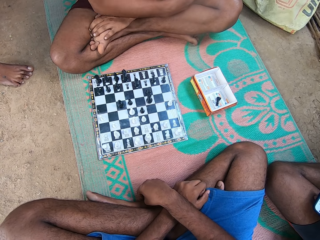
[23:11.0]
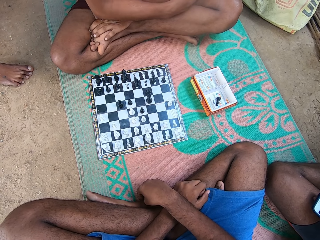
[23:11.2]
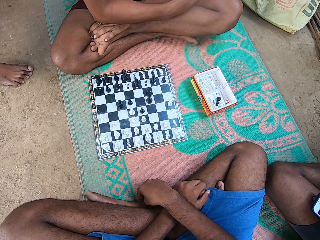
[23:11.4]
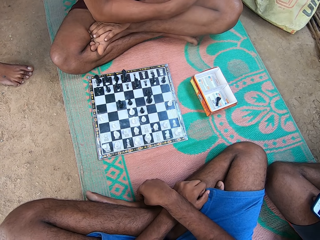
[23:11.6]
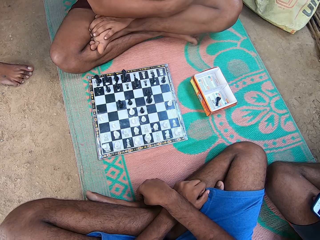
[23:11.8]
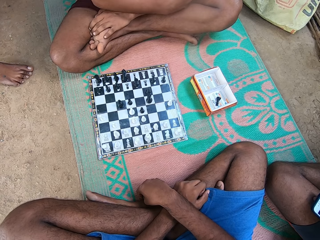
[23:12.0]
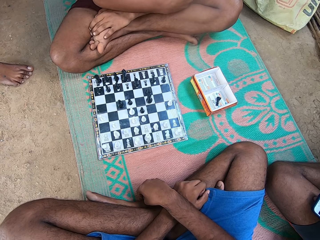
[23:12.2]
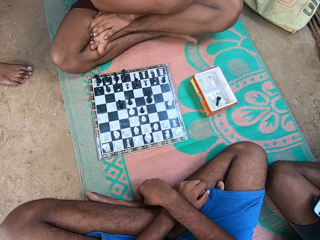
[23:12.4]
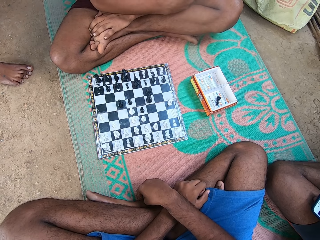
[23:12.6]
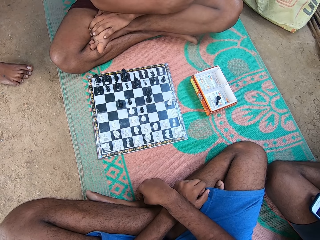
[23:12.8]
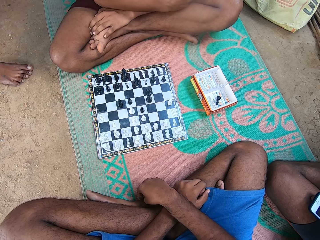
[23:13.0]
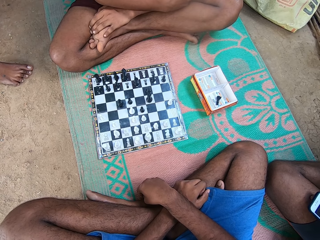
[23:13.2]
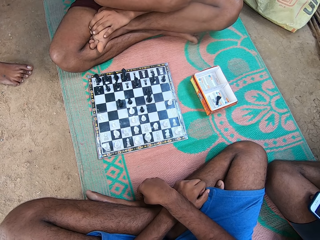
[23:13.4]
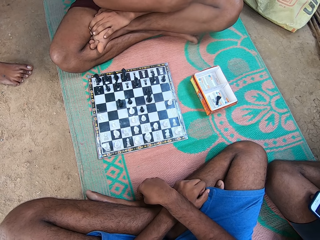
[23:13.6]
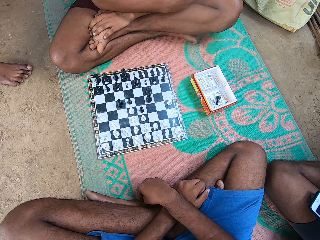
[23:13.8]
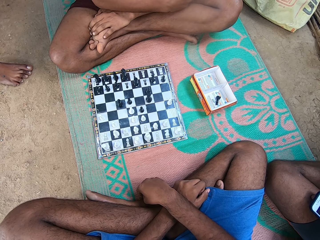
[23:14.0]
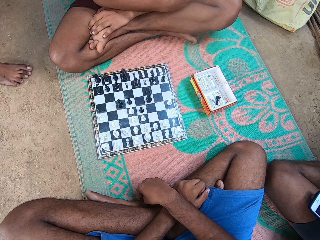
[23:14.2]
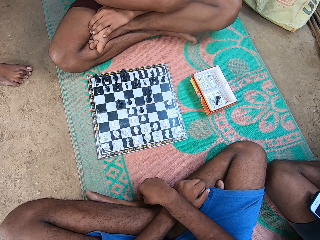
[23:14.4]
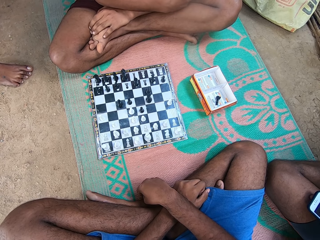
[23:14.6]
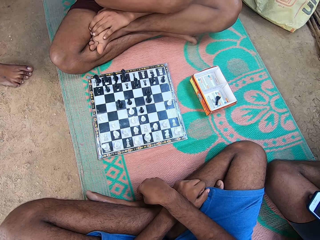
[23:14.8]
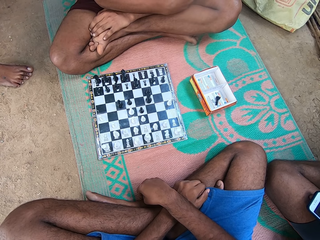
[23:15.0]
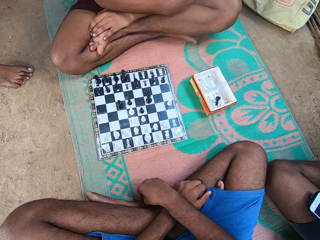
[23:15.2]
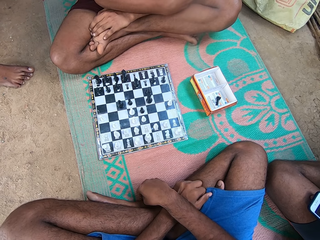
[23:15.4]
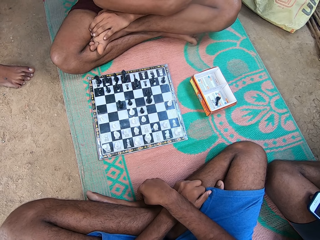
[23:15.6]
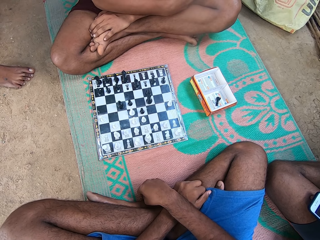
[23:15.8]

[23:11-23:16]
The camera wearer stares on the checkerboard.

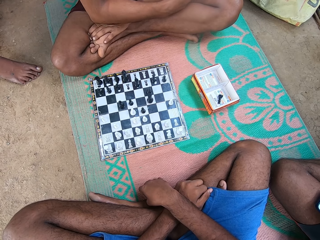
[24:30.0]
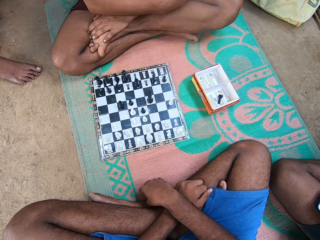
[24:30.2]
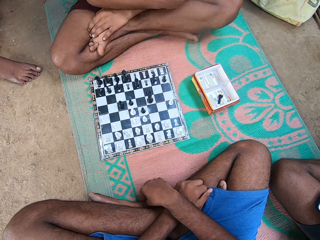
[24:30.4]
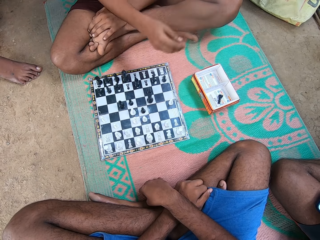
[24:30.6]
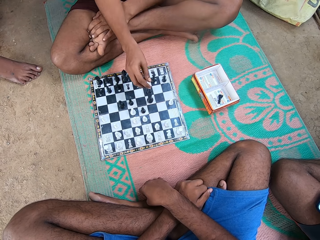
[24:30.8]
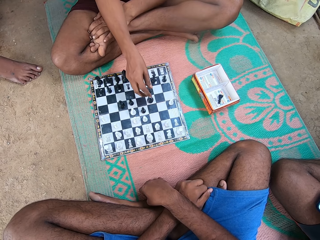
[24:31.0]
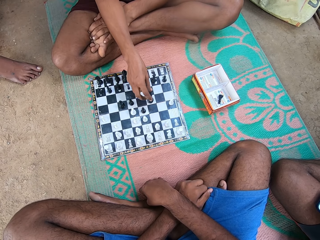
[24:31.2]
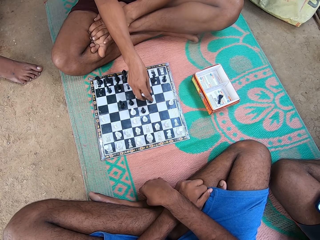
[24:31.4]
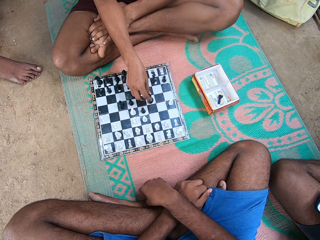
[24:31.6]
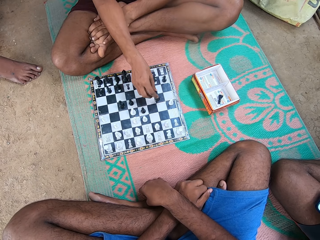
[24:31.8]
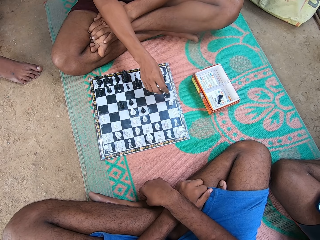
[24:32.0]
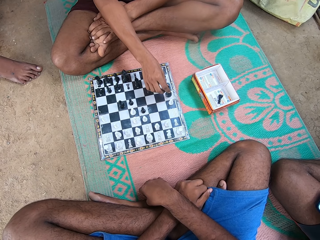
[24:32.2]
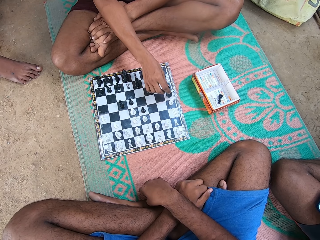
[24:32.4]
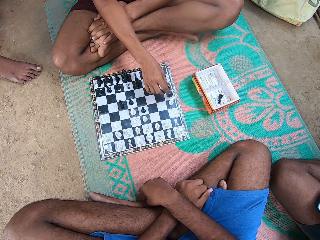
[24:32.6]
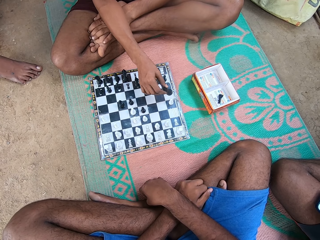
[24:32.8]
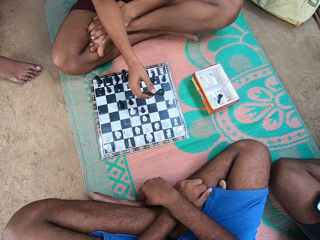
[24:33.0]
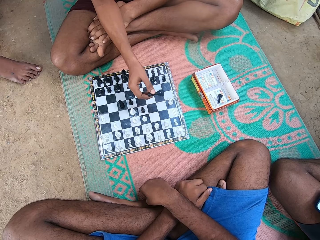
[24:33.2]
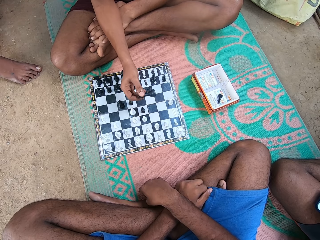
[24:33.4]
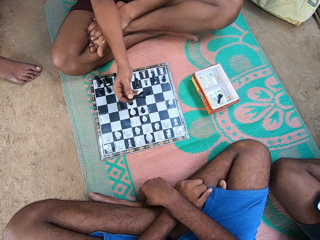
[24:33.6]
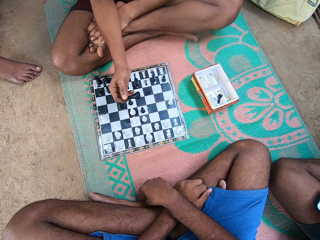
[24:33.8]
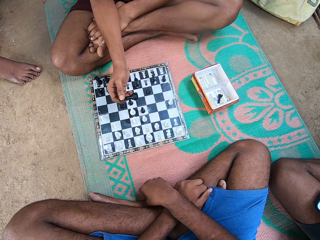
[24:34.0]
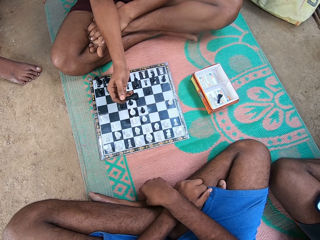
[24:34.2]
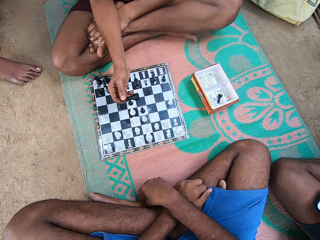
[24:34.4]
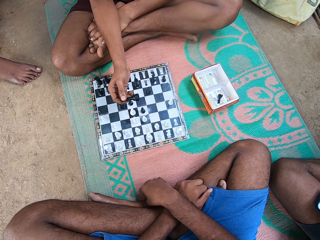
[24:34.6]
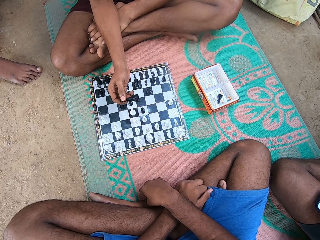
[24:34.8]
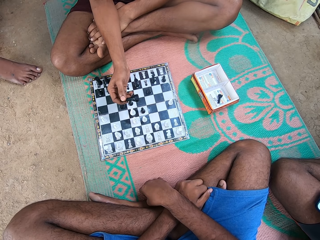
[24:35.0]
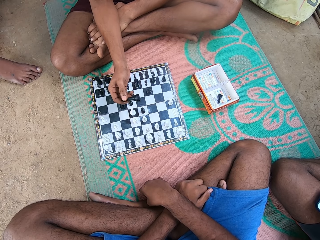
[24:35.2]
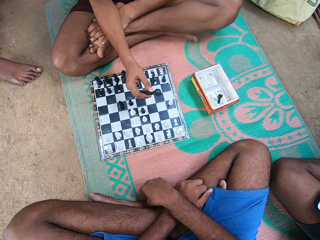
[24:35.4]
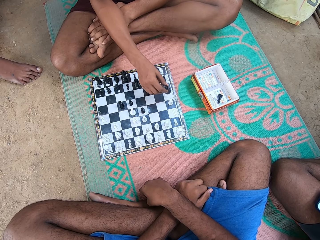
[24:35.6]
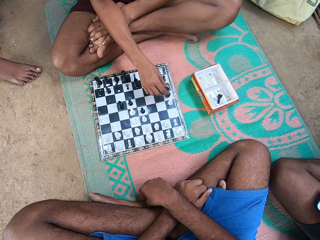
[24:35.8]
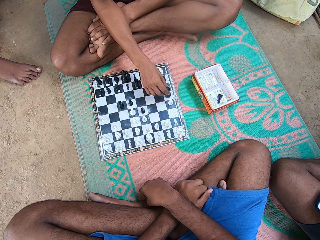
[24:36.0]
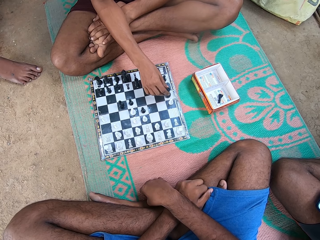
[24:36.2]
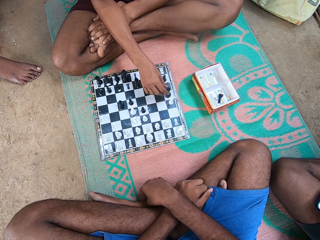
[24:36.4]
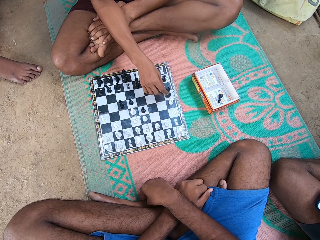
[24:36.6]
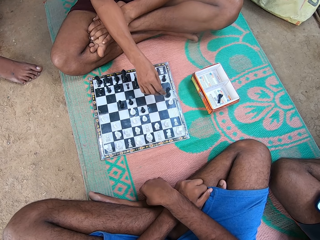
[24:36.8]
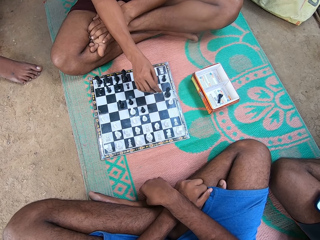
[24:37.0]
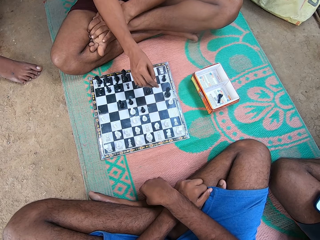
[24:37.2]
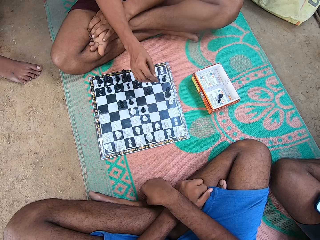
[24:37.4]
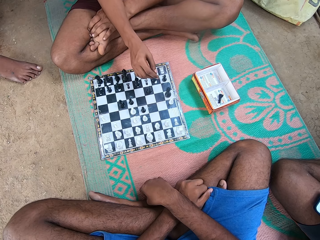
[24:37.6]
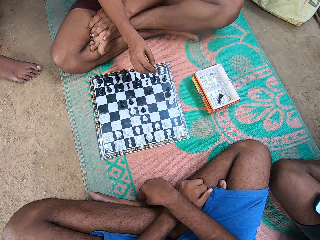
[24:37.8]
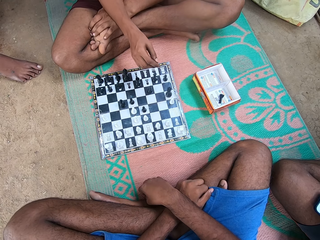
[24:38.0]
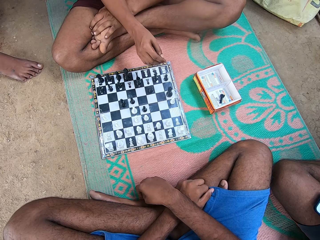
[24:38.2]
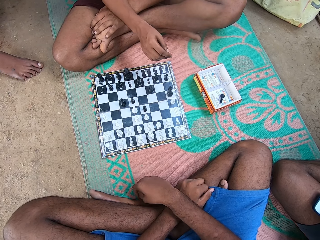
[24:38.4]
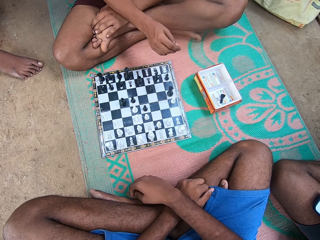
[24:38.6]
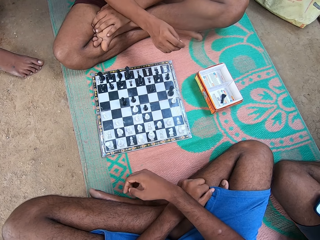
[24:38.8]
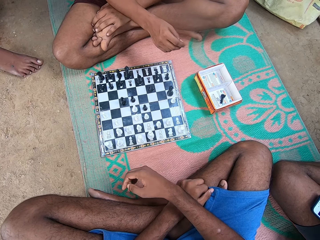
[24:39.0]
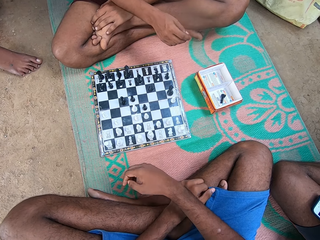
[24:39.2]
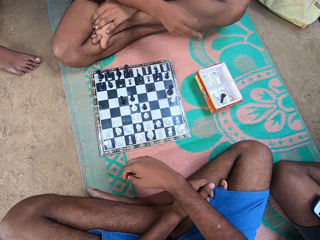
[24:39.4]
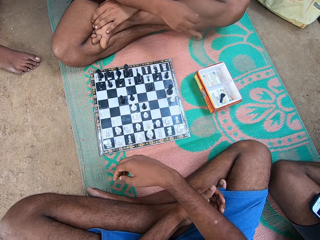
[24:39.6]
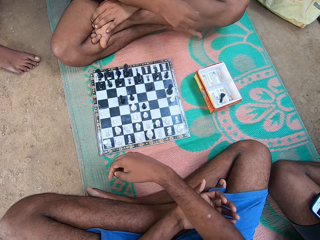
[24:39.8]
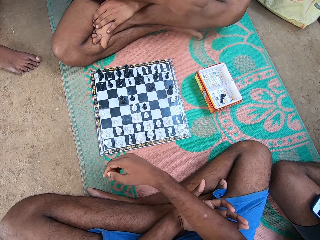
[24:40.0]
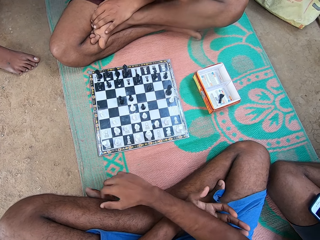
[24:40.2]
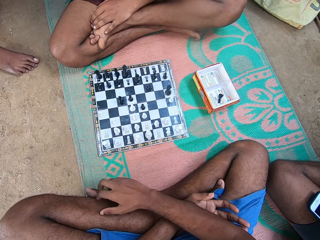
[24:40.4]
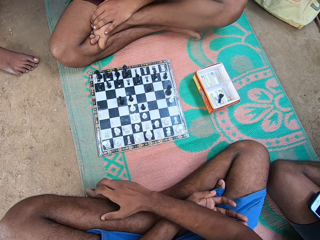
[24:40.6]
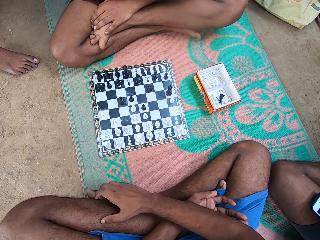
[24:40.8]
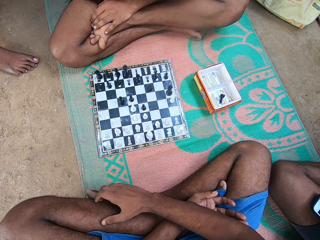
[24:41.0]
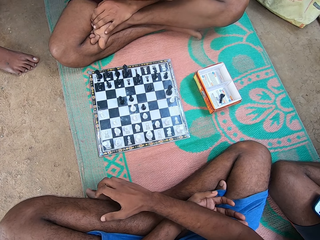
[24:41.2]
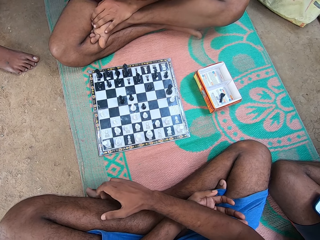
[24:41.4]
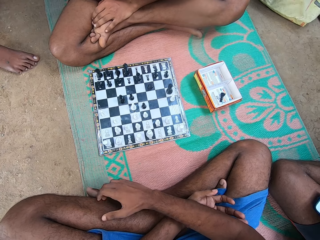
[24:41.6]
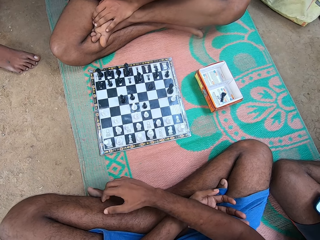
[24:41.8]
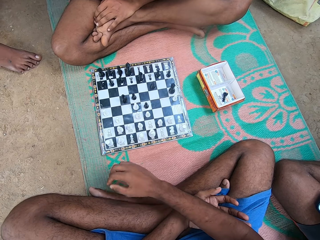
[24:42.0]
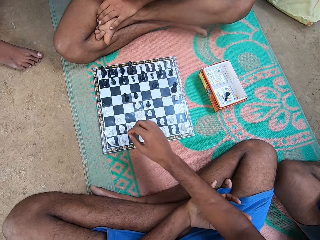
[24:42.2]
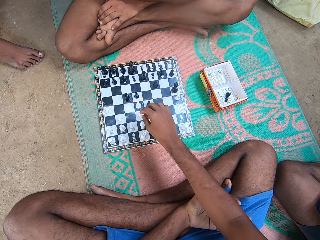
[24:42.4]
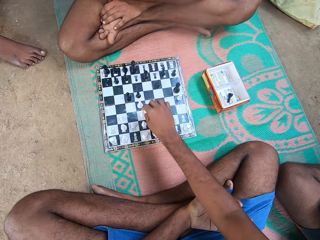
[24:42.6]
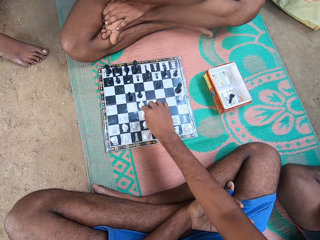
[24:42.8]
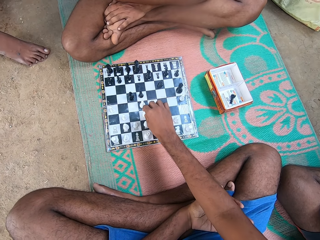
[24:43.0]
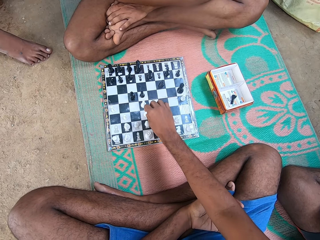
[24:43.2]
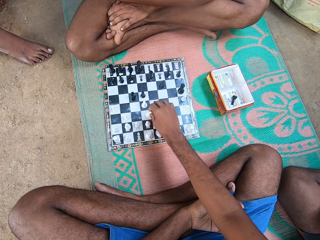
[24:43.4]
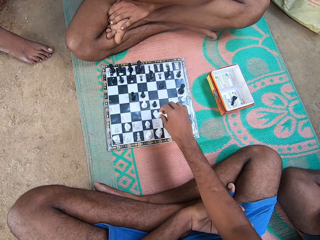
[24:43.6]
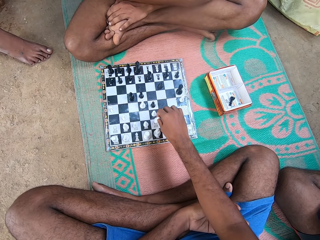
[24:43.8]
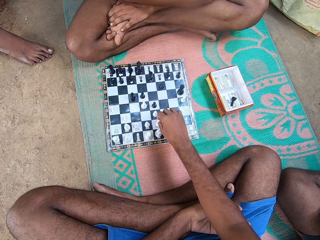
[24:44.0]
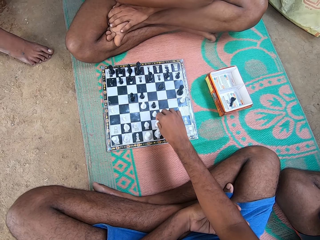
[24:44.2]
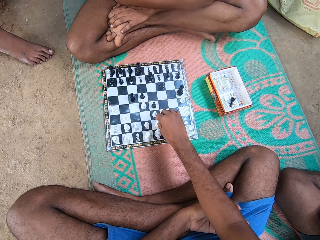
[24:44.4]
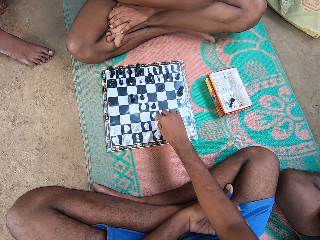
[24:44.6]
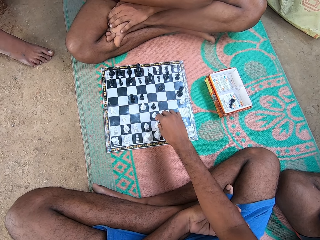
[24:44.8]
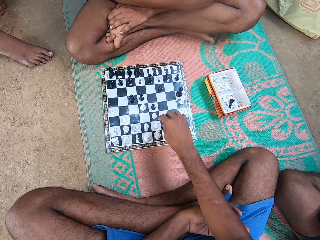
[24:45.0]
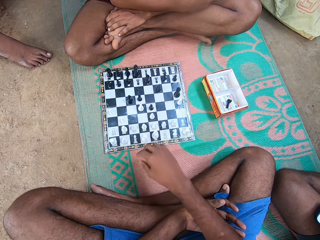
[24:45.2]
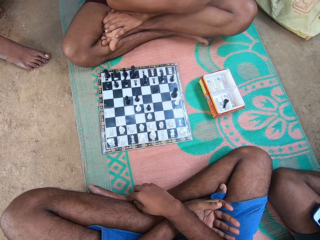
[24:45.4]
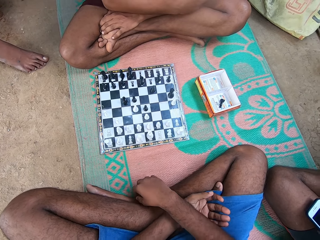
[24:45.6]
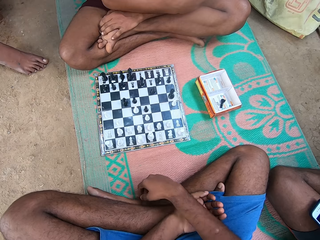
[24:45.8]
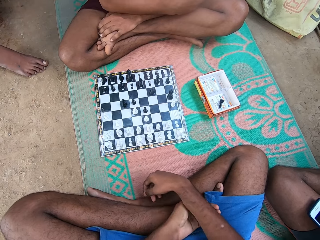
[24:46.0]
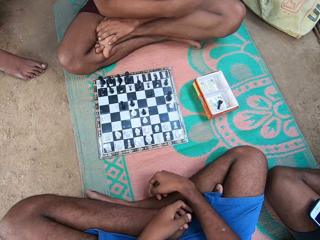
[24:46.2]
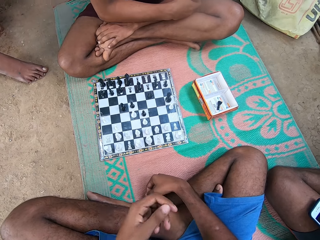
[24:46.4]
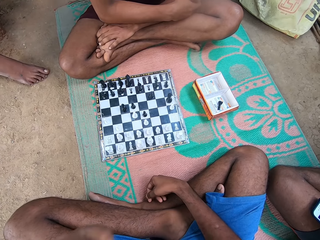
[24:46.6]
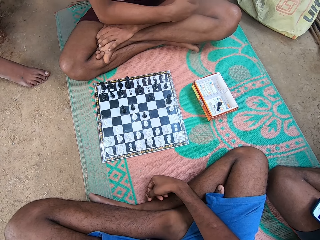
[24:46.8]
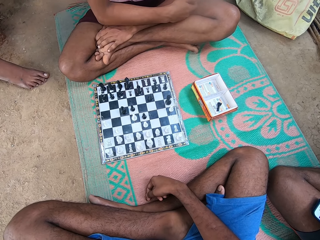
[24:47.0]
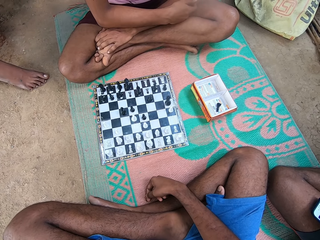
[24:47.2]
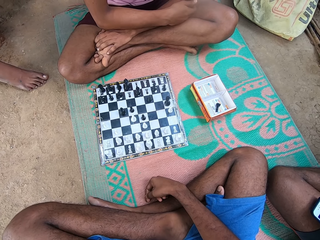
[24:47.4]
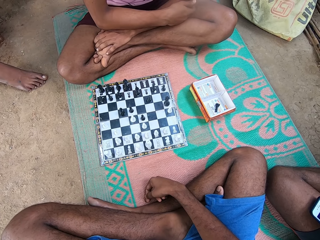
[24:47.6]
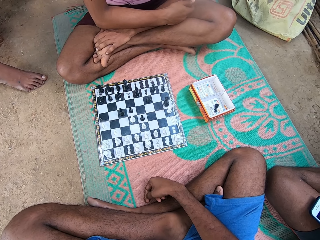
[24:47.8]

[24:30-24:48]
A man takes his turn in the chess game. The camera wearer takes another turn in the chess game.
